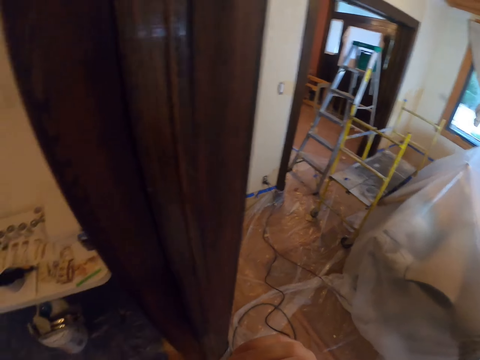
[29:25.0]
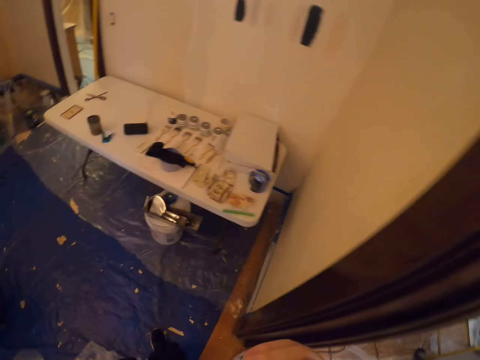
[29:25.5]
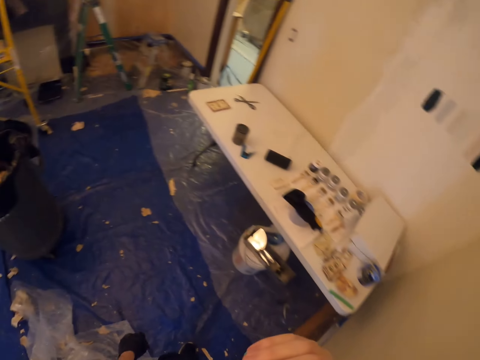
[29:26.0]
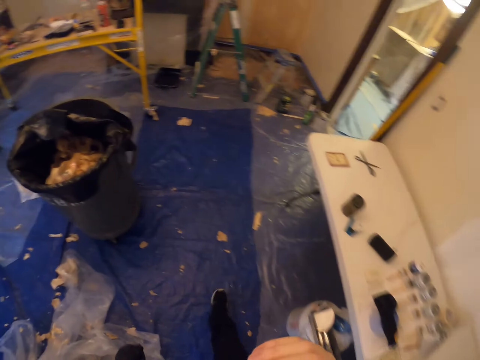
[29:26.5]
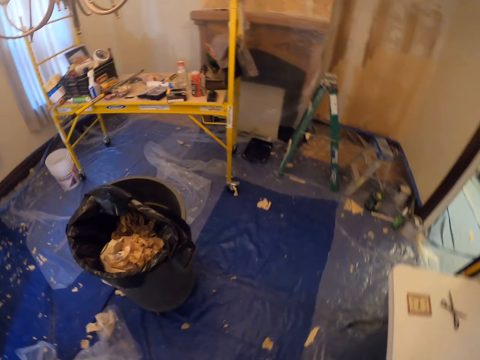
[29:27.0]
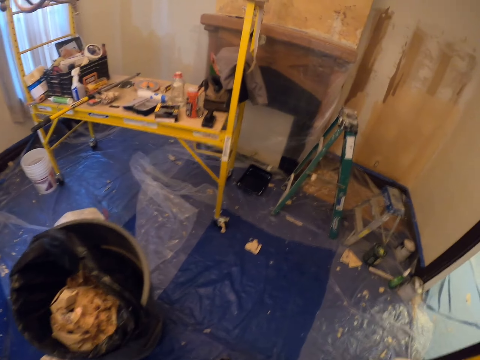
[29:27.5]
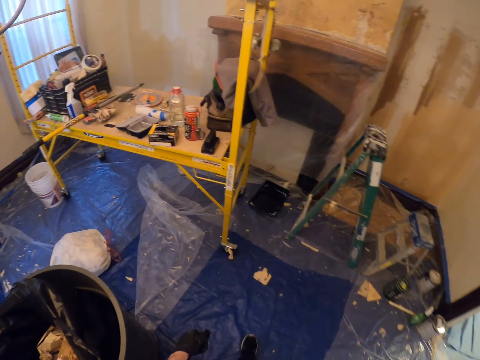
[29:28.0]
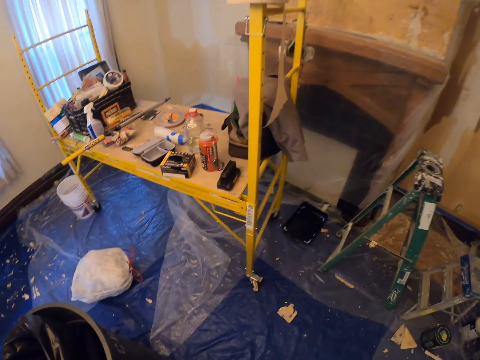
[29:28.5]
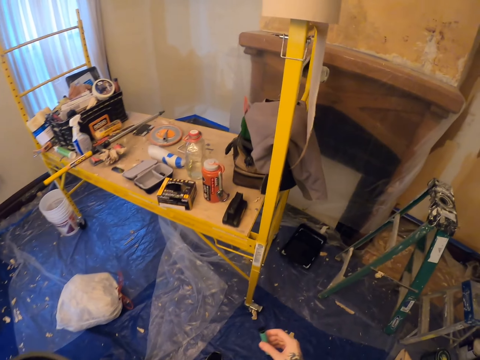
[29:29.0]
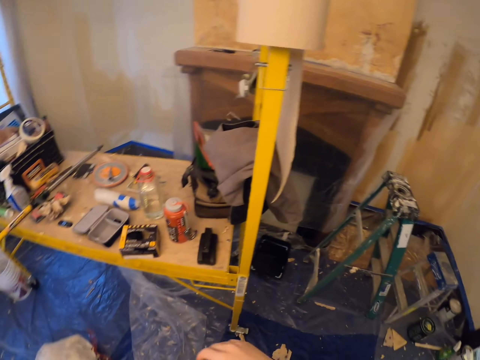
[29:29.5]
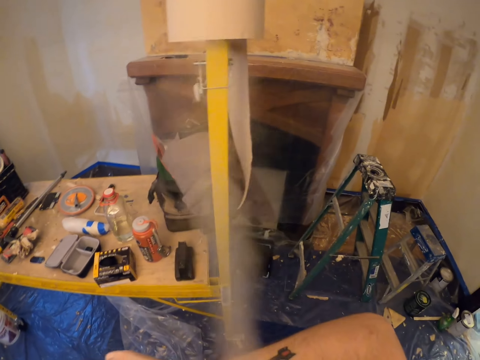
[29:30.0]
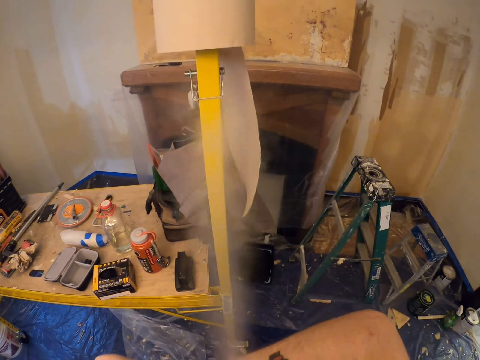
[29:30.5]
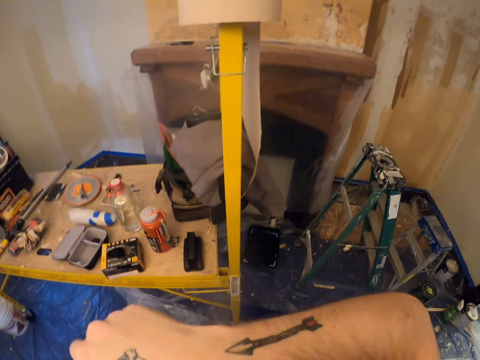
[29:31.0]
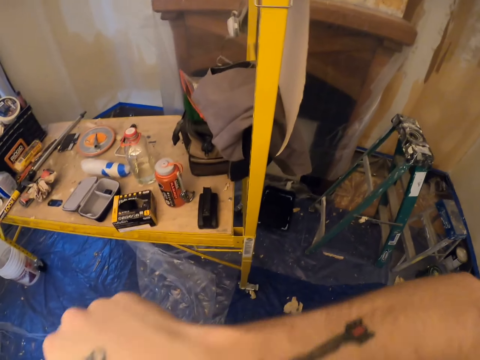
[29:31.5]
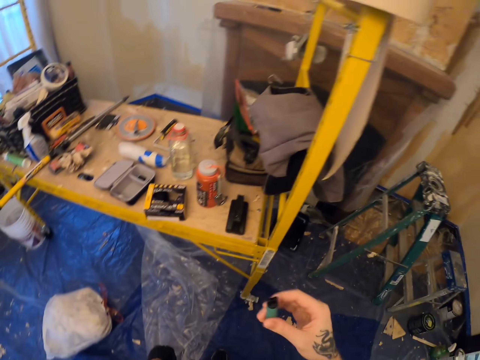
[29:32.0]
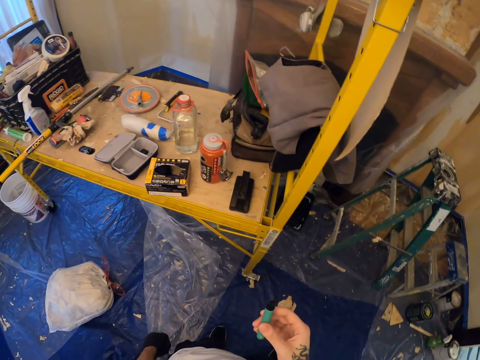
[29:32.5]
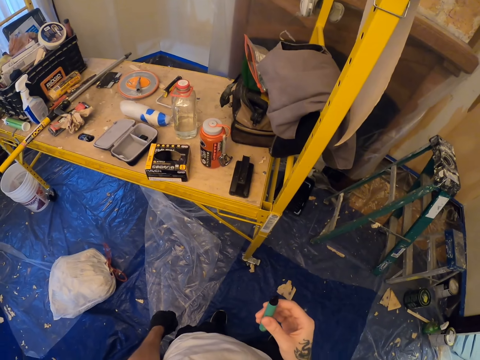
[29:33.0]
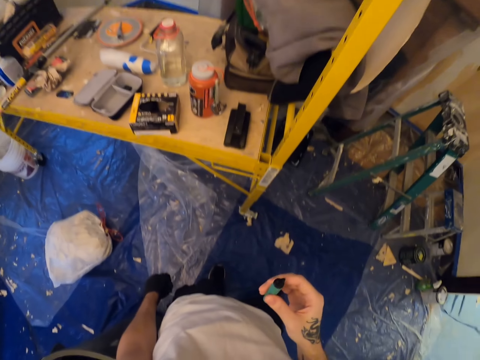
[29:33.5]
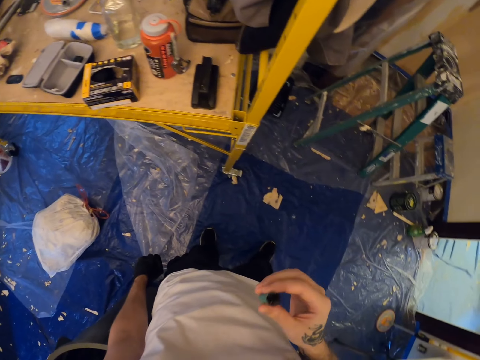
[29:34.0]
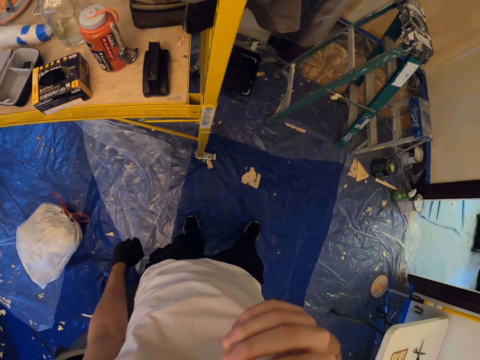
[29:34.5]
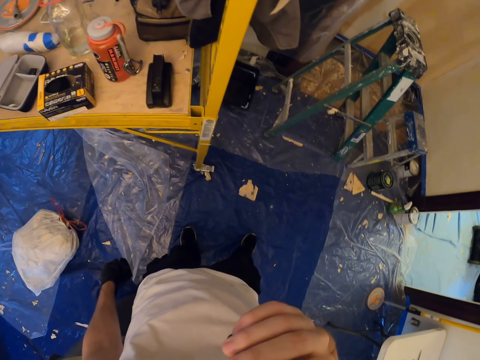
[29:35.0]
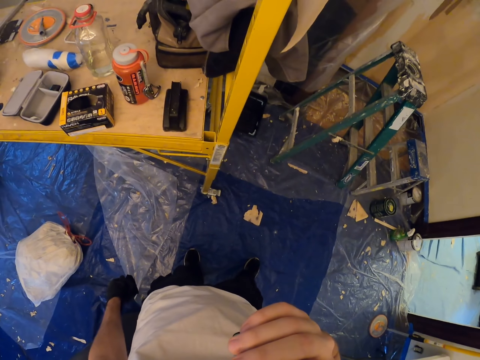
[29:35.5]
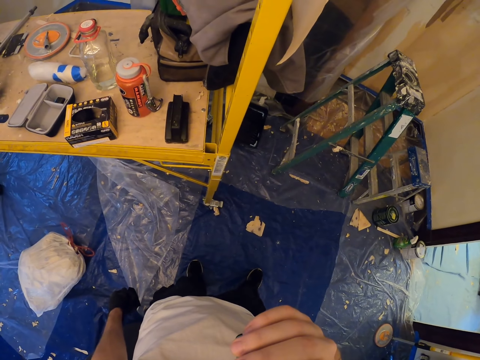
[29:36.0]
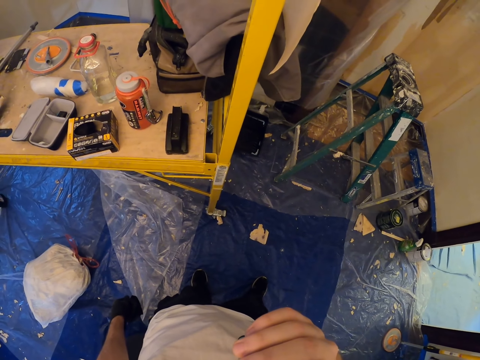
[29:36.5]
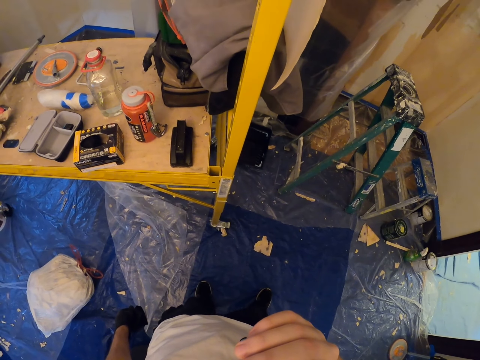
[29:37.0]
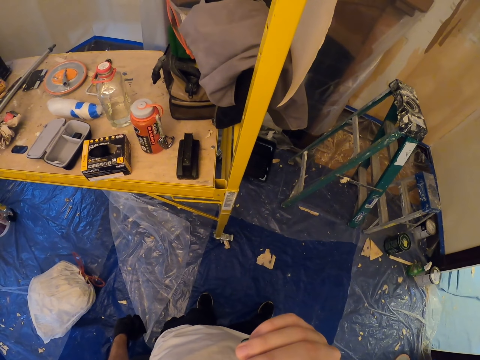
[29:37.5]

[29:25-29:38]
The camera wearer walks around the room. They raise the forearm towards the face. They use the vape or cigarette.

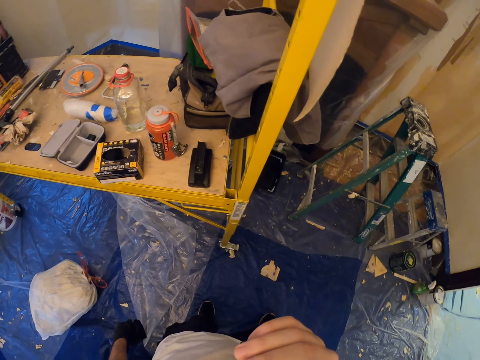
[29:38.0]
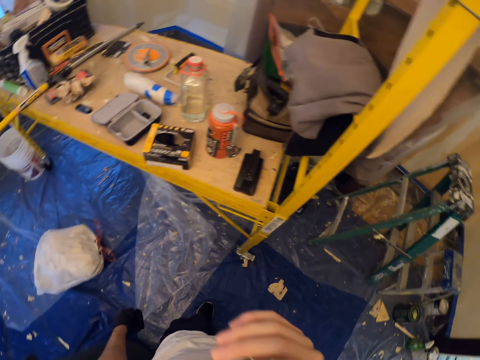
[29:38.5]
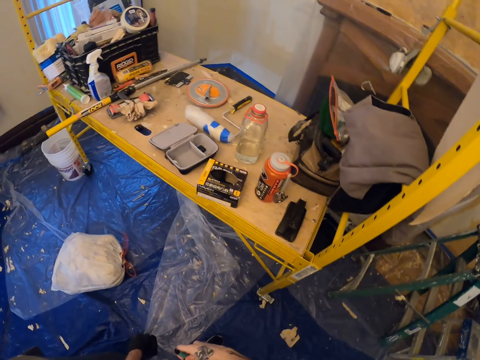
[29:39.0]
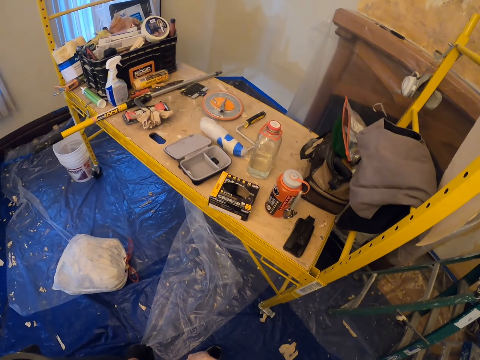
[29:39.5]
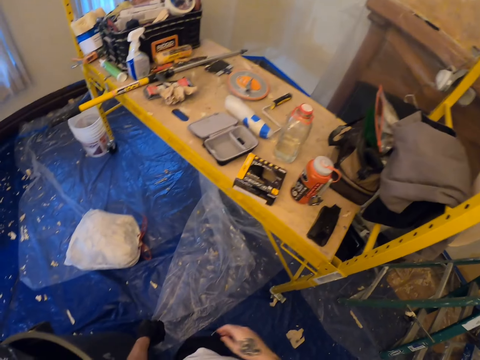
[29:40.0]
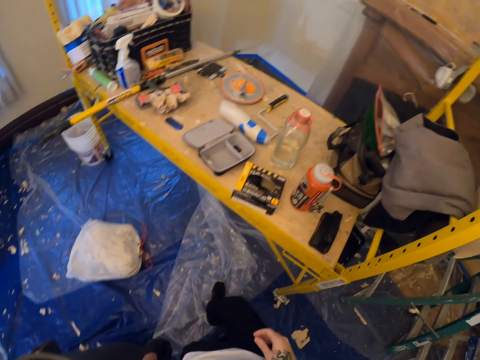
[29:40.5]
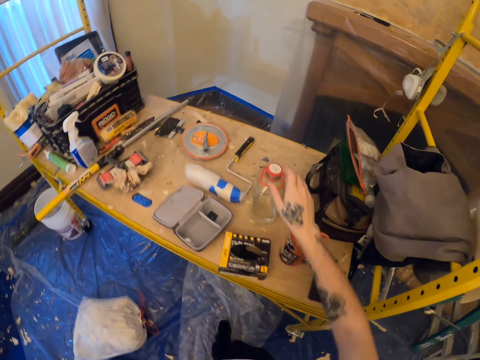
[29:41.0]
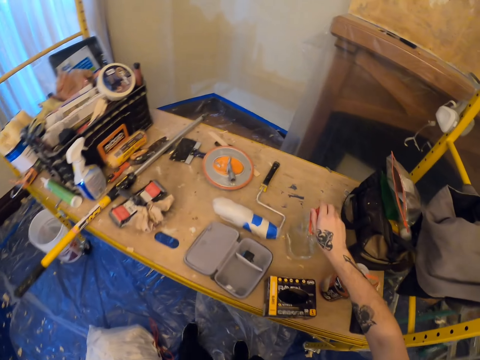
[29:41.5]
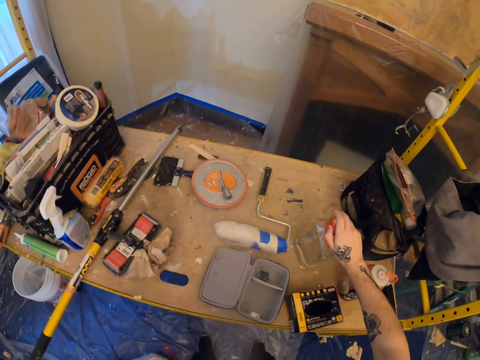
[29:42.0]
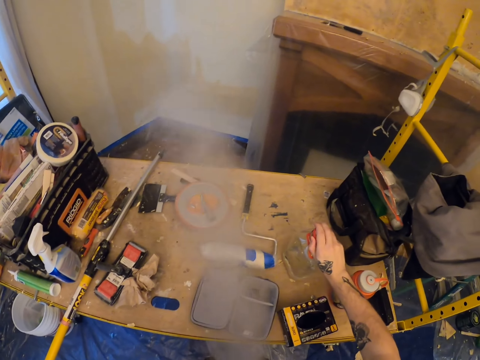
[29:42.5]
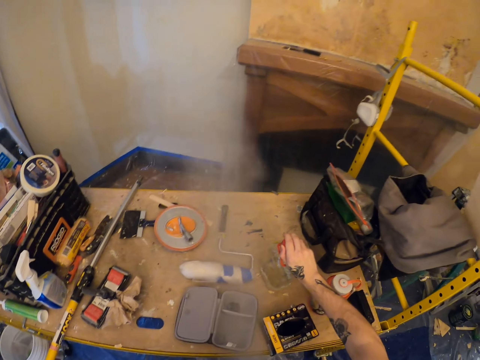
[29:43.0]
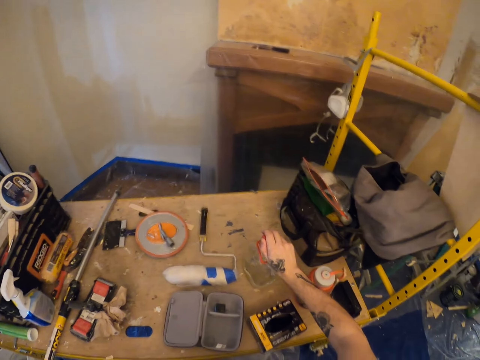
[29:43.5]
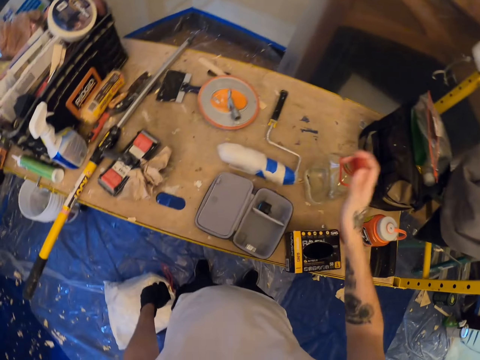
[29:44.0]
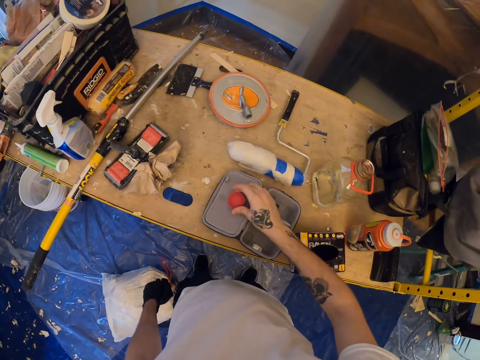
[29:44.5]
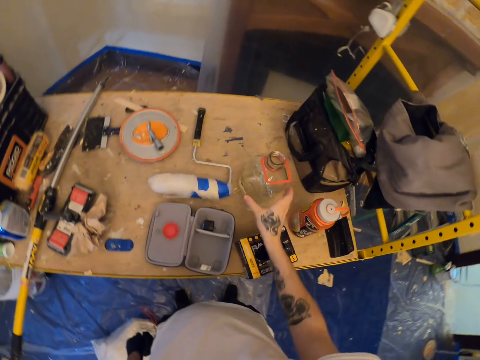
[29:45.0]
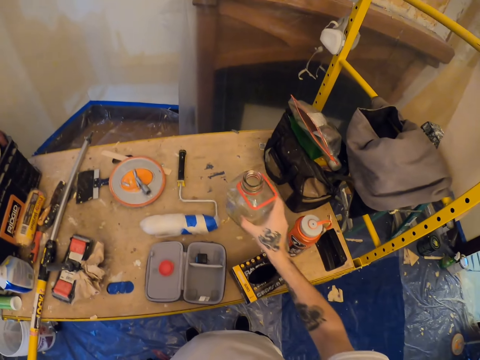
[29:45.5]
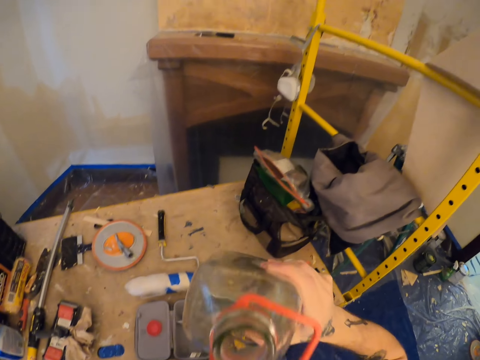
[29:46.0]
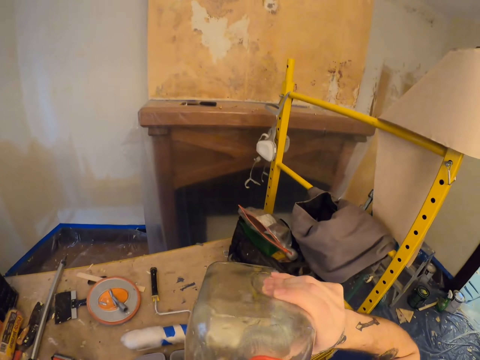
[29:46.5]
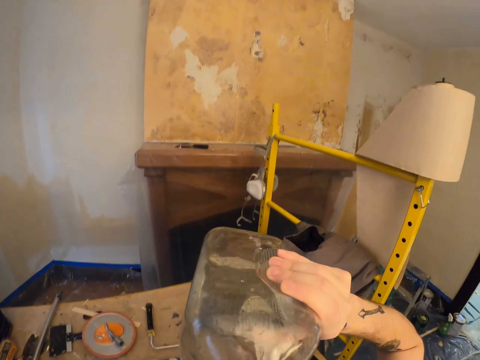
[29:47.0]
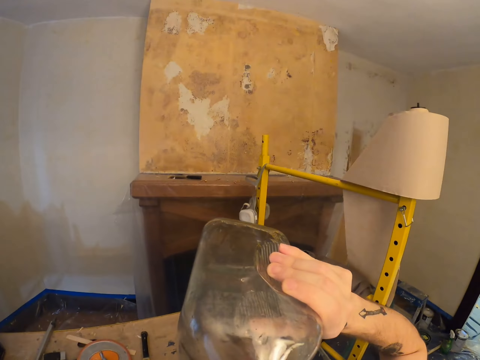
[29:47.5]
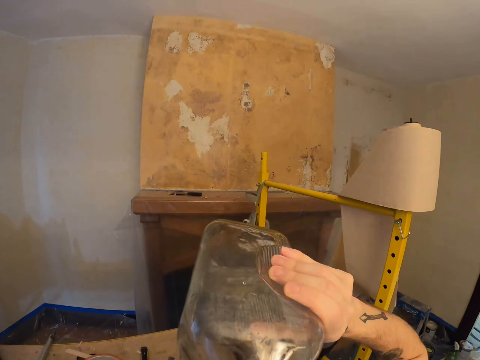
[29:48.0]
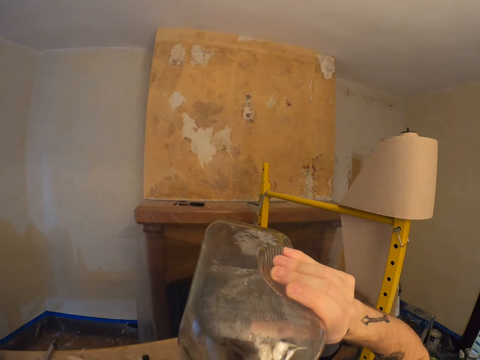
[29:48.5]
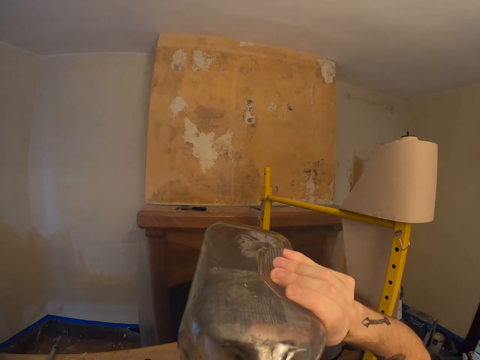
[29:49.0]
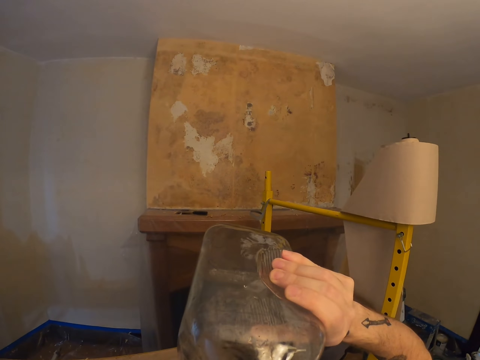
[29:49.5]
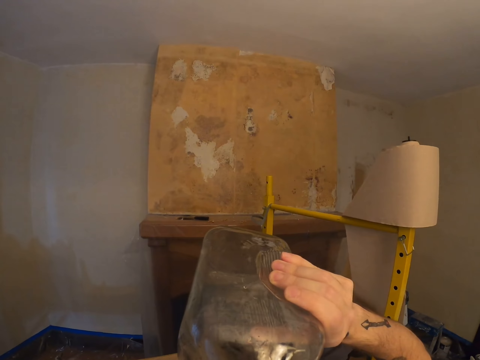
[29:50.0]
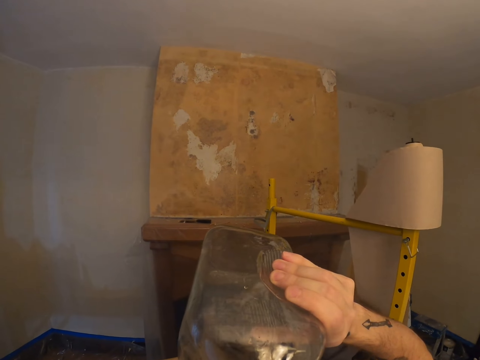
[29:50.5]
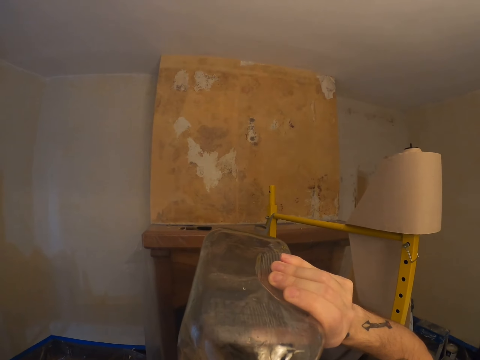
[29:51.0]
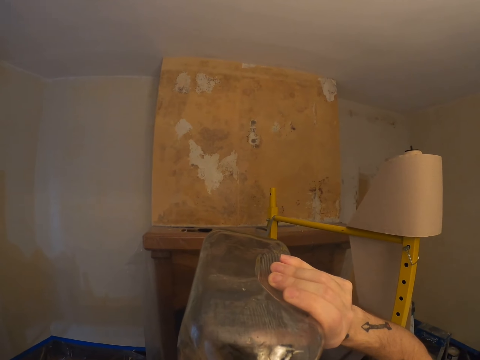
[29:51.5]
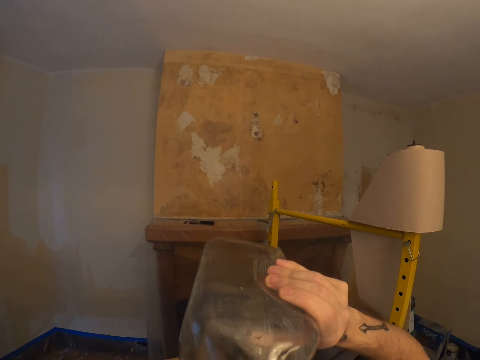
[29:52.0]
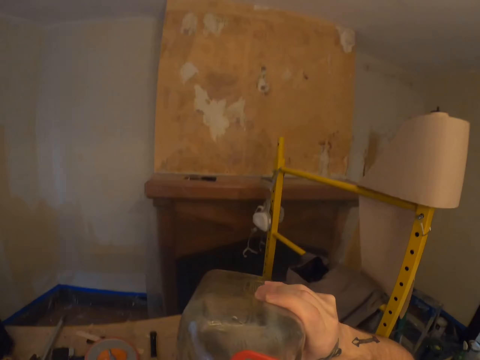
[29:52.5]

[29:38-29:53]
The camera wearer walks slightly forward towards a table and puts the vape in the right pocket. They hold a glass bottle. They touch the water bottle. They blow vape smoke. They open the bottle lid. They place the lid on a container lid on a construction table. They drink water from the bottle.
